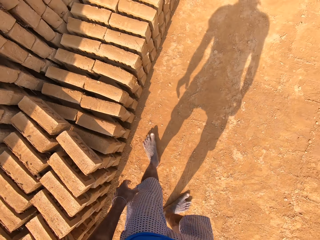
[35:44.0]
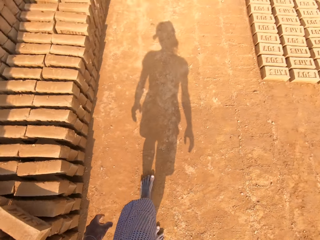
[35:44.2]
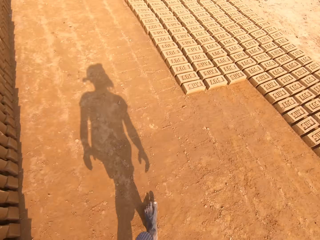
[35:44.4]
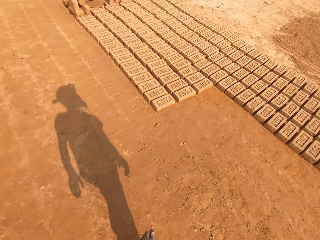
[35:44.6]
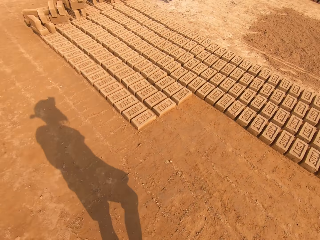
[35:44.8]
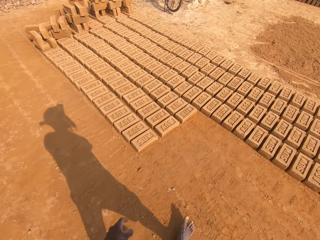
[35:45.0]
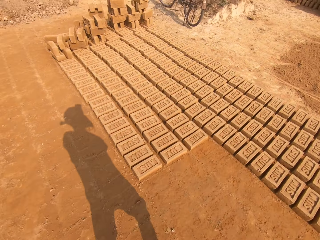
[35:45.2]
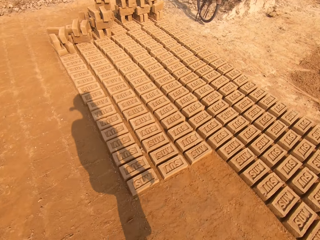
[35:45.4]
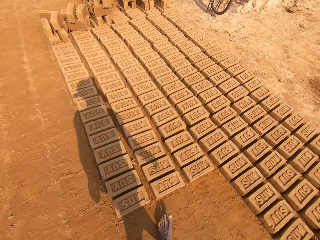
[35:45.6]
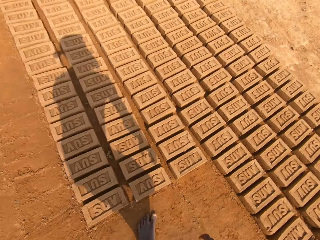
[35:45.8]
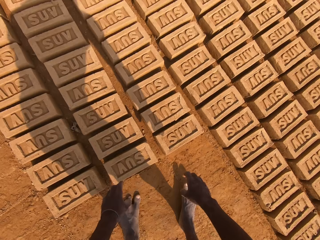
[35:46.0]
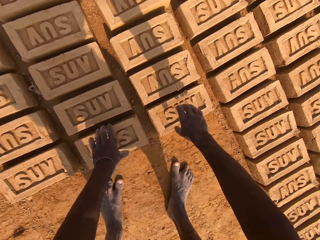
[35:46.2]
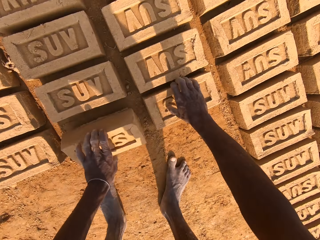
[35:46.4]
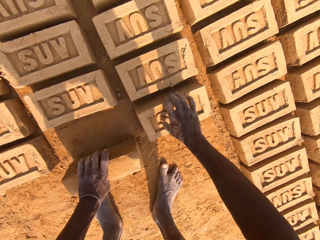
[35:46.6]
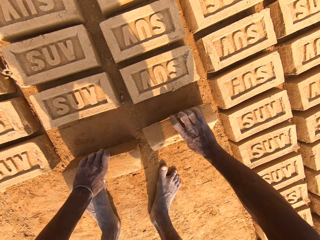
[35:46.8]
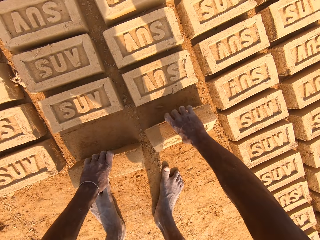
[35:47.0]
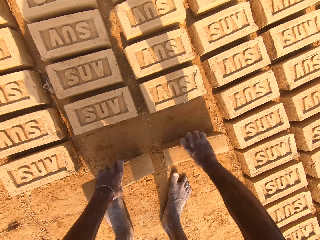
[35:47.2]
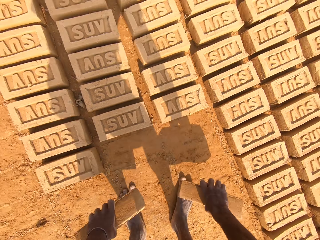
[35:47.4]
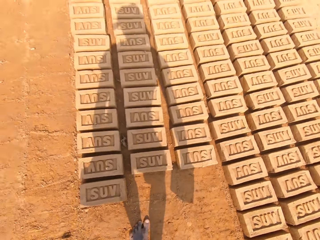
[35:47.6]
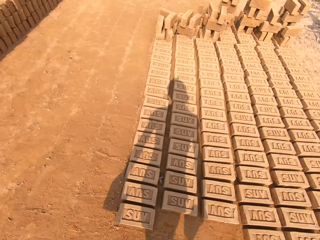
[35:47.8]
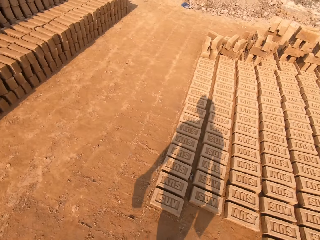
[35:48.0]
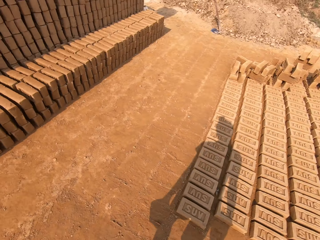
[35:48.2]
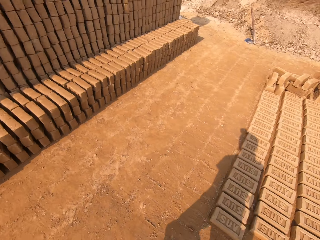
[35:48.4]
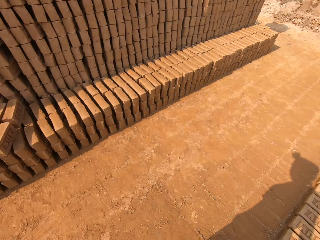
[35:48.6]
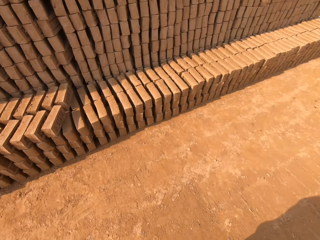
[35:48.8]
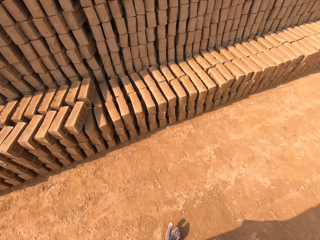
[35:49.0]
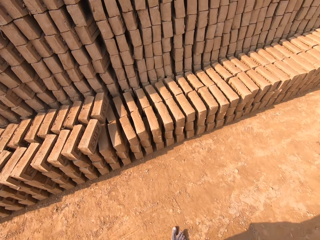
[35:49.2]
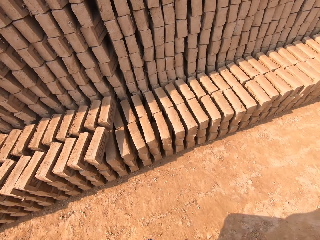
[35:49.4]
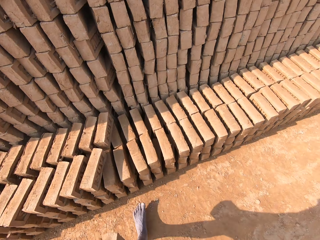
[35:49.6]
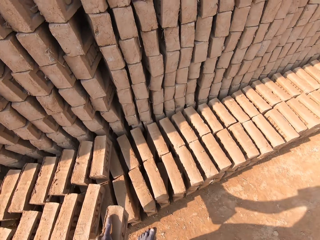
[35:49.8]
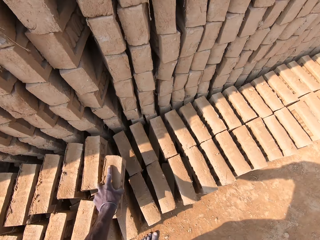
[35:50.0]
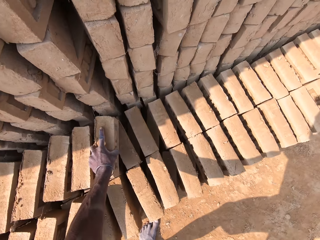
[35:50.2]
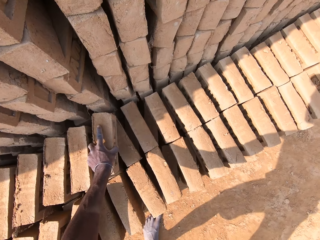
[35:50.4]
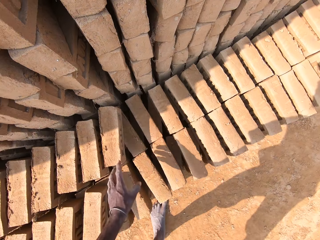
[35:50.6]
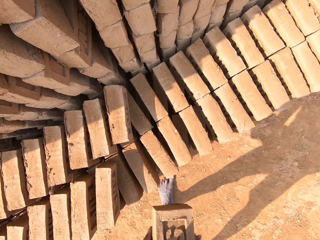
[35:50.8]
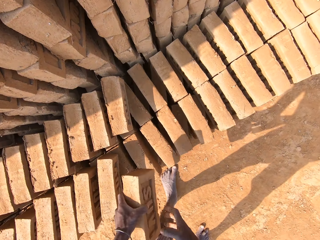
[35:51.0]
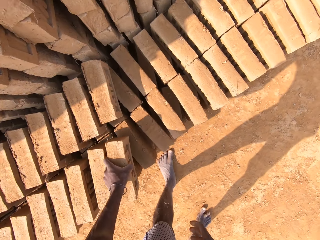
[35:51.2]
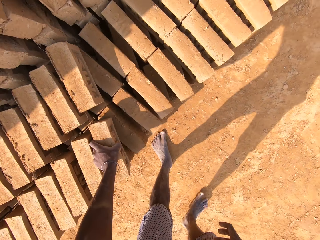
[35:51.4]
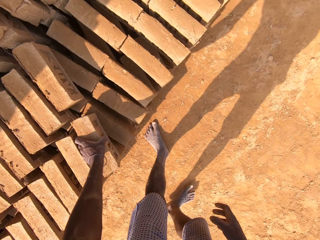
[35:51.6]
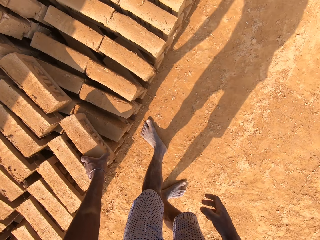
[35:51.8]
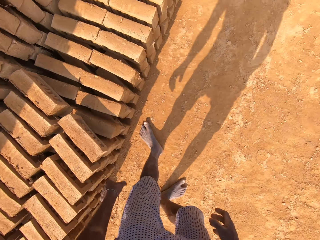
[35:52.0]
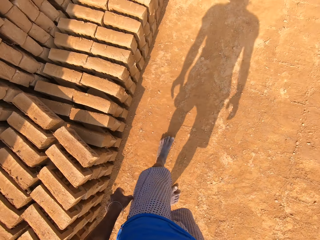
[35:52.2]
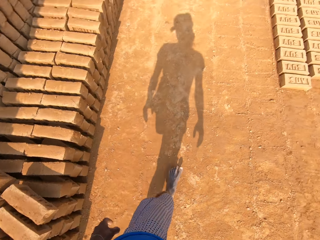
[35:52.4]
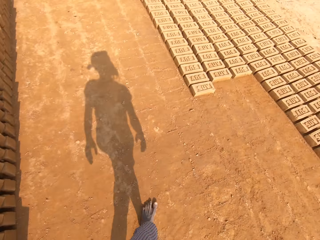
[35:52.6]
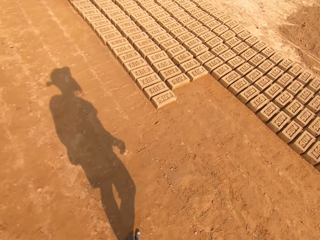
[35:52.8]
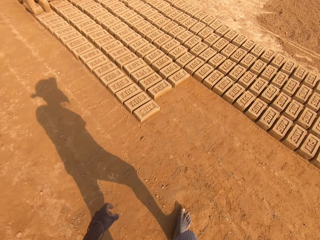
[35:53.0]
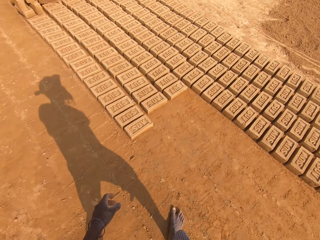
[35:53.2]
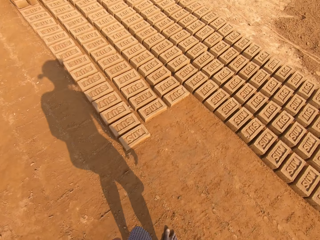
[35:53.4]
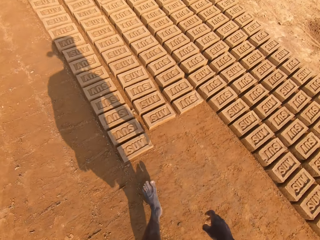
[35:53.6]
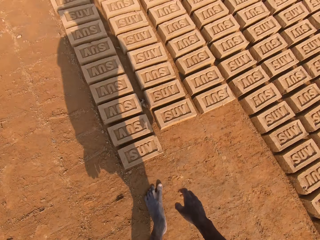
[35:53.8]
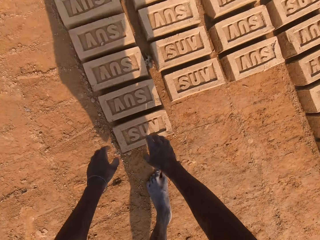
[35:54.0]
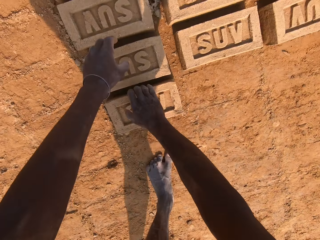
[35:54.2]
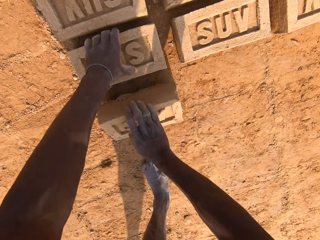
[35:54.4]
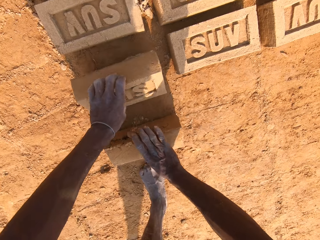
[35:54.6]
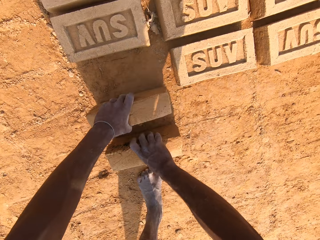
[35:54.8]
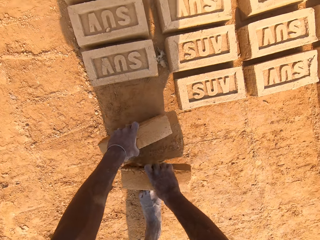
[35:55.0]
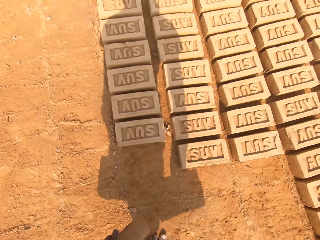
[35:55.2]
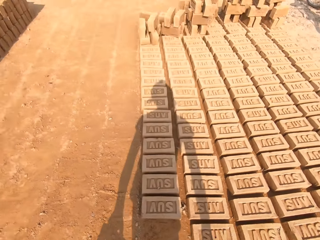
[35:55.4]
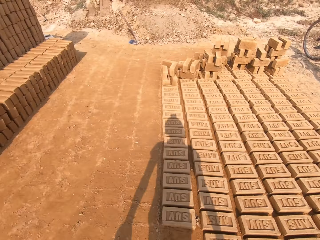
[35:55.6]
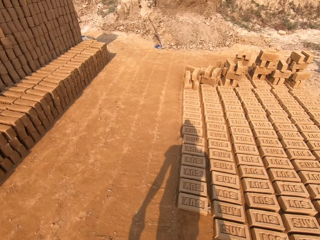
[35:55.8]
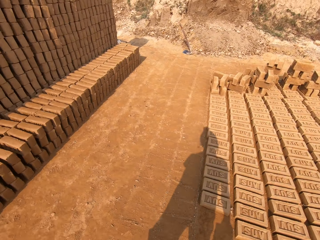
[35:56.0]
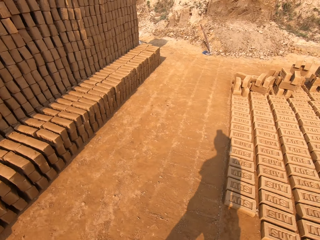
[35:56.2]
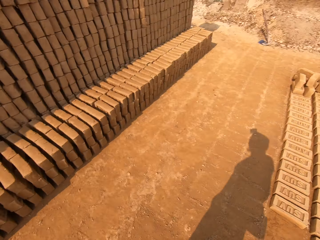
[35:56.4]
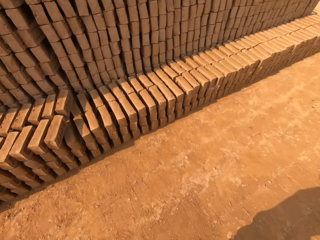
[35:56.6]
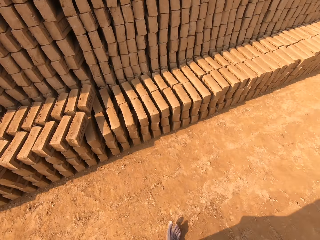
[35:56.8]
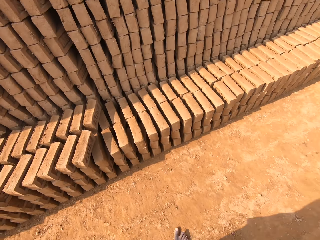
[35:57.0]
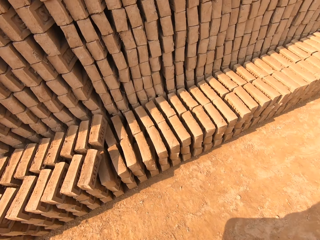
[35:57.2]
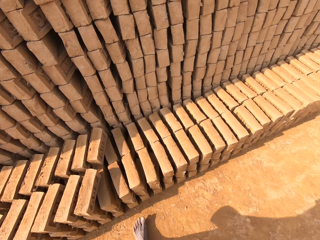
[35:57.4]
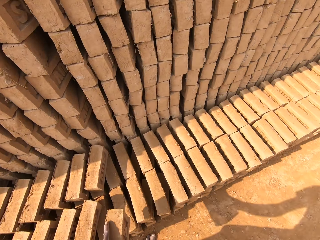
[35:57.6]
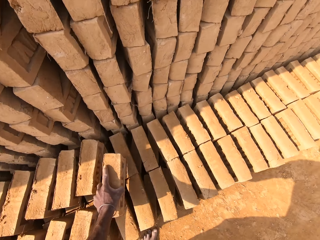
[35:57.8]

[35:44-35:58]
The camera wearer walks across the field. They pick up a block or brick, and pick up the bricks from the ground. They walk across the field. They put the block down, switch the block from the right hand to the left and drop the bricks on the brick. They walk across the field. They pick up the block and pick up the bricks from the ground. They walk across the field.

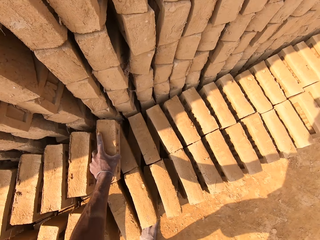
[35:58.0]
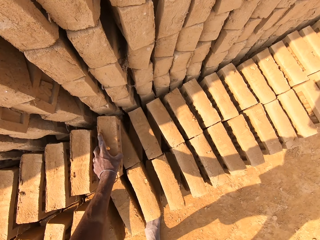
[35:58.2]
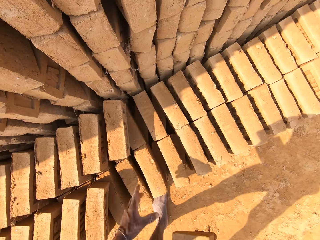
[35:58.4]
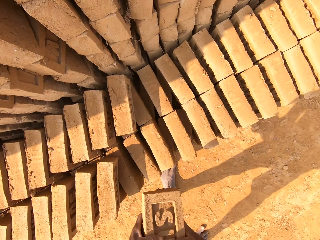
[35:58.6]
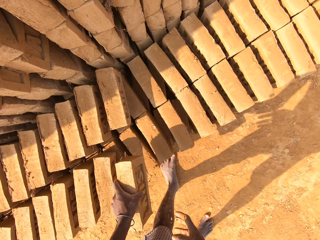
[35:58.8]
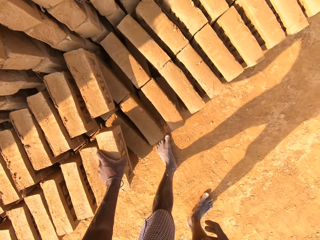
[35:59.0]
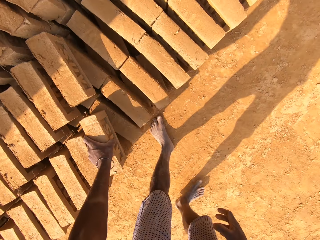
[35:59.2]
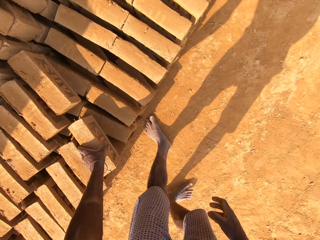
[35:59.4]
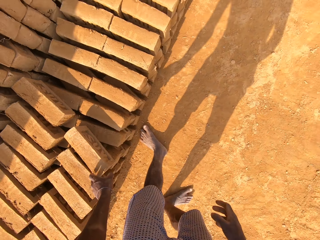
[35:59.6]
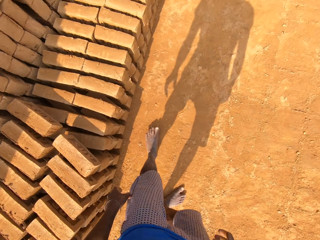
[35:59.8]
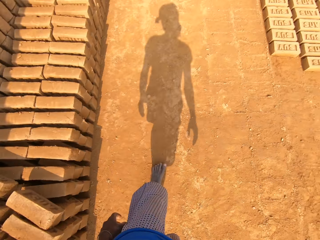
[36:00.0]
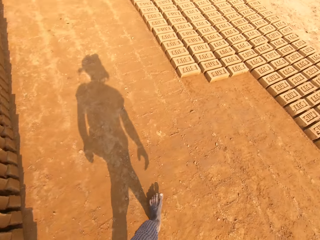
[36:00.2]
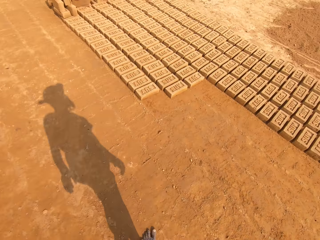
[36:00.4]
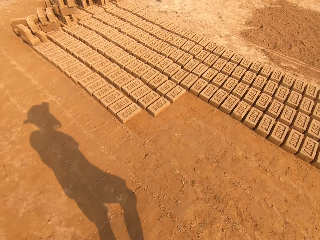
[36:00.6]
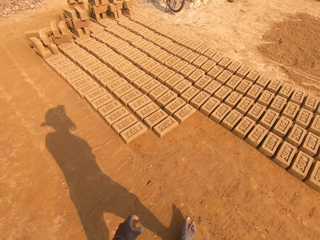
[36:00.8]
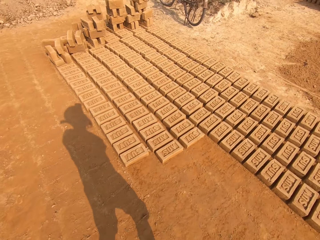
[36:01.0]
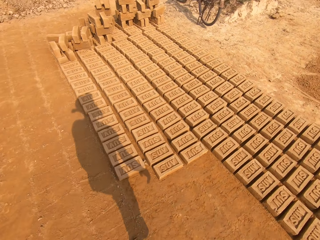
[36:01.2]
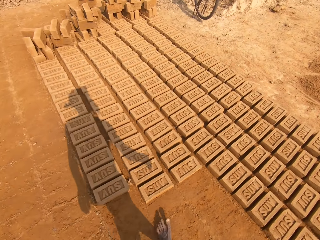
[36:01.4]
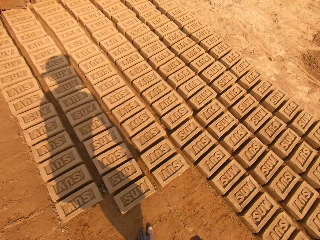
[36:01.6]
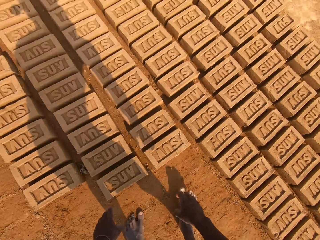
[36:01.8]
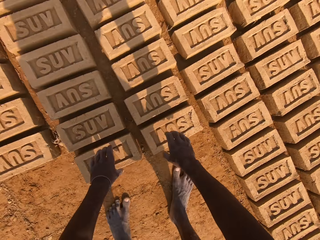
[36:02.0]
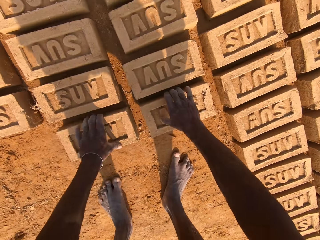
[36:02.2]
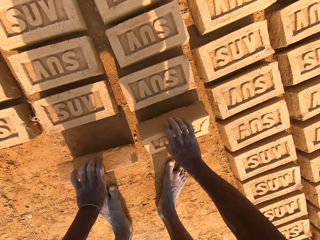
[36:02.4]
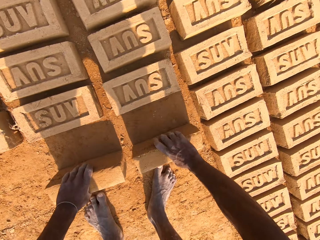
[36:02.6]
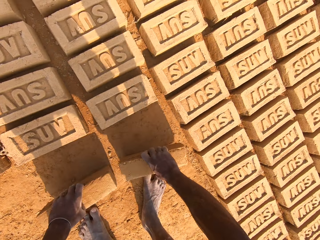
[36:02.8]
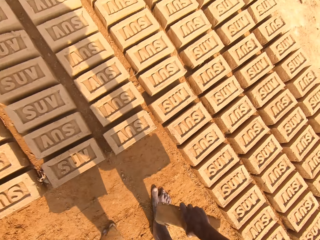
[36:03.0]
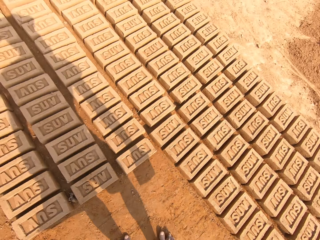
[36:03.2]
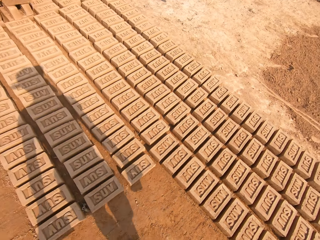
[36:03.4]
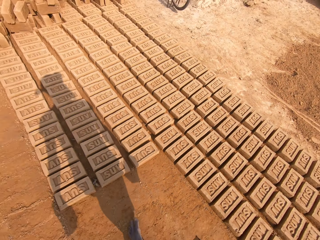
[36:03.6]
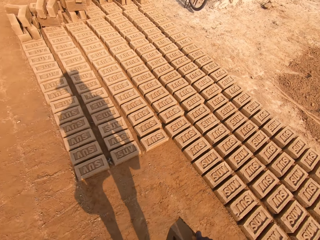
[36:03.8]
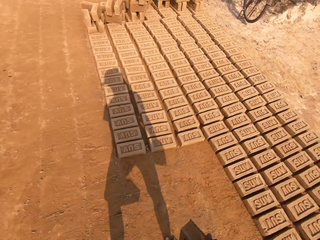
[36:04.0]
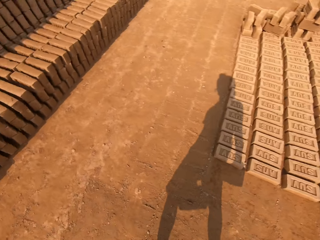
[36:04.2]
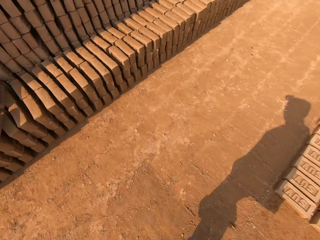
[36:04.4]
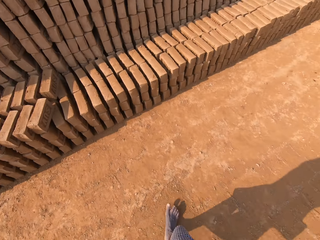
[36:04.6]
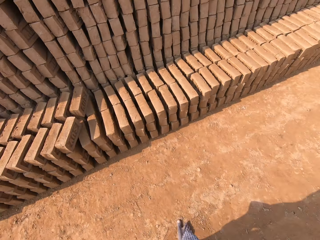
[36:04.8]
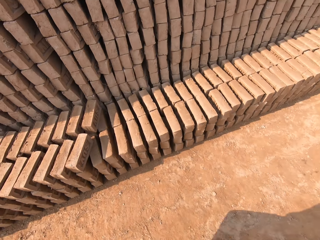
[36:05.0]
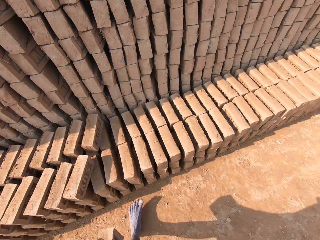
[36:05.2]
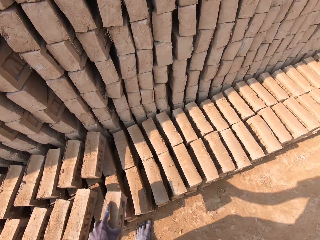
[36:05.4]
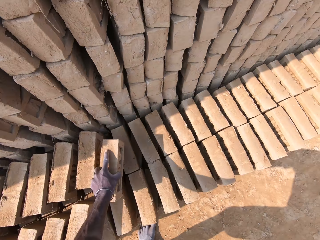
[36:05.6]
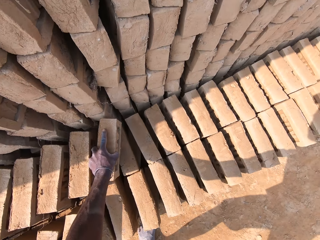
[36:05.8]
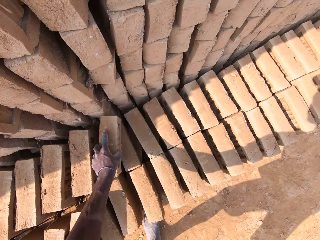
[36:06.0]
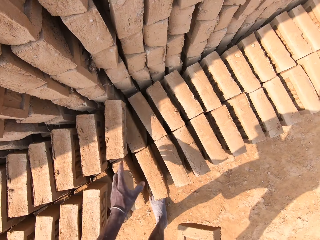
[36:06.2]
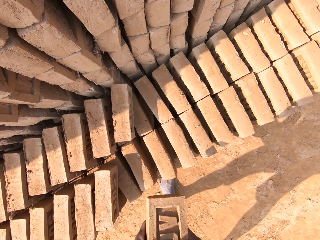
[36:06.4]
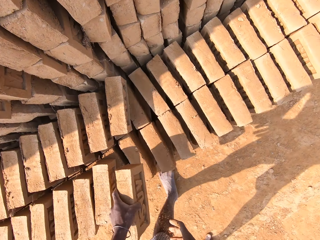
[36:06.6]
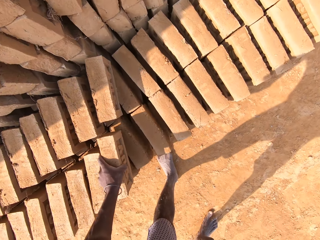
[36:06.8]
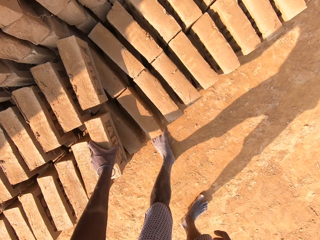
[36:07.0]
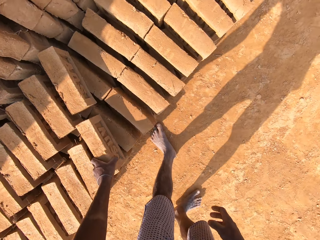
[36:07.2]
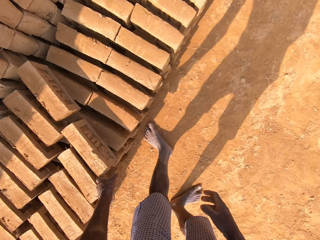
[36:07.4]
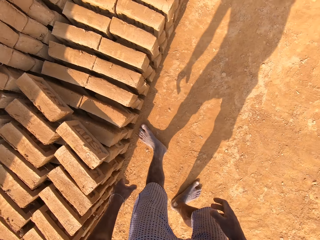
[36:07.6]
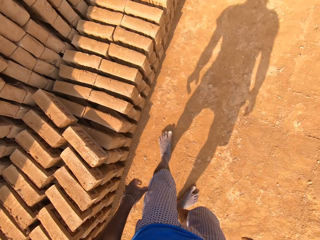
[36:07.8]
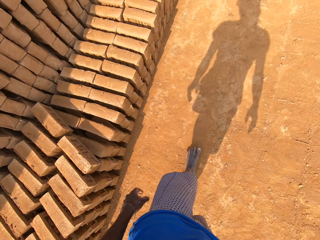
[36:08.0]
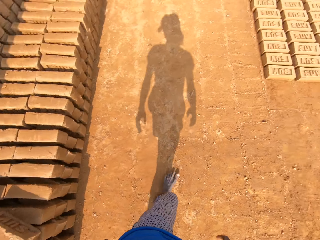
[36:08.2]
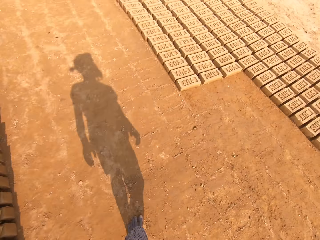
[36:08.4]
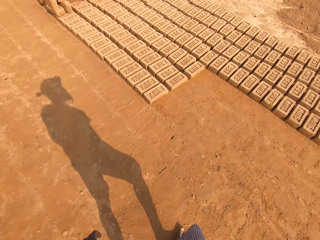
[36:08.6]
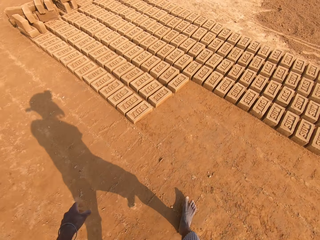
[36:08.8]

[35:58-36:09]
The camera wearer puts a block or brick down, switches the block from the right hand to the left and drops the bricks on the brick. They walk across the field. They pick up the block and pick up the bricks from the ground. They walk across the field. They put the block down, switch the block from the right hand to the left and drop the bricks on the brick. They walk across the field.
